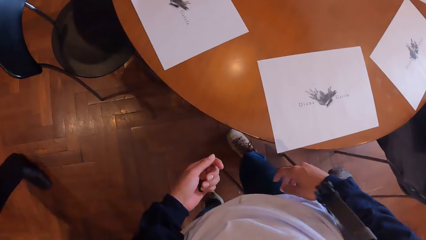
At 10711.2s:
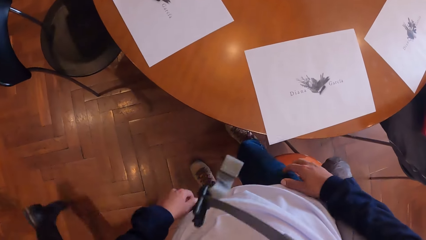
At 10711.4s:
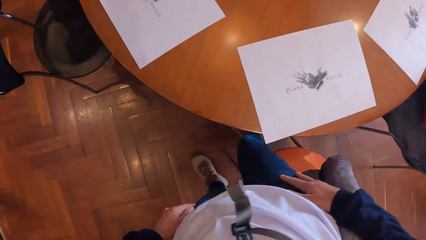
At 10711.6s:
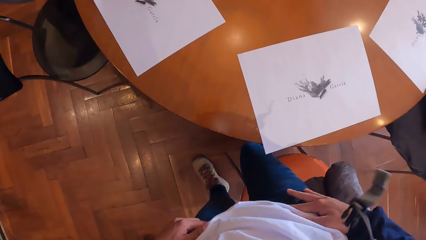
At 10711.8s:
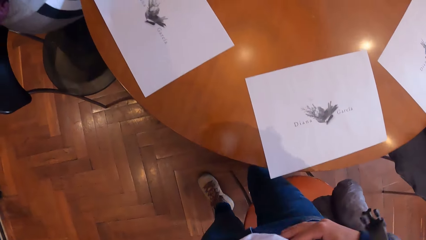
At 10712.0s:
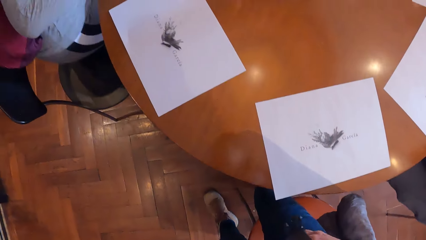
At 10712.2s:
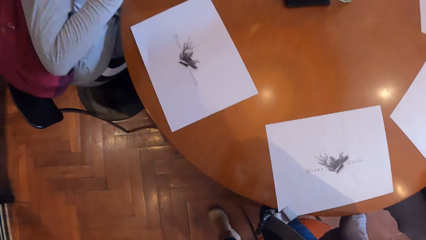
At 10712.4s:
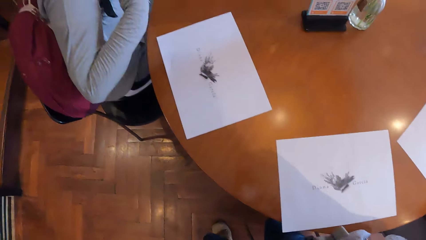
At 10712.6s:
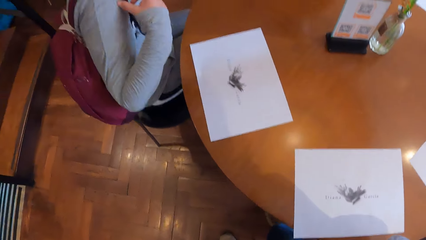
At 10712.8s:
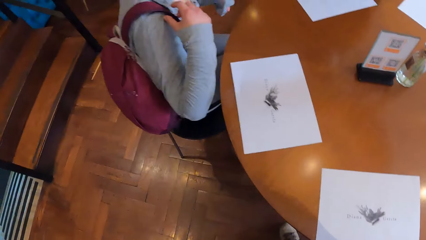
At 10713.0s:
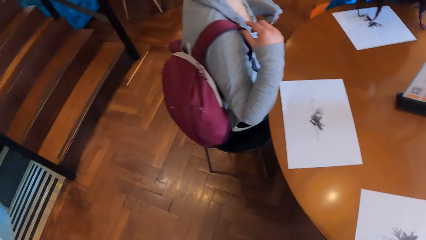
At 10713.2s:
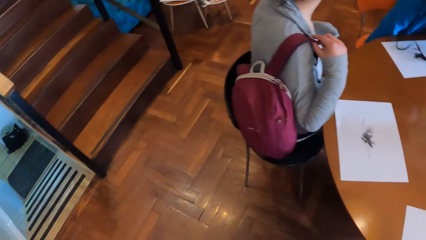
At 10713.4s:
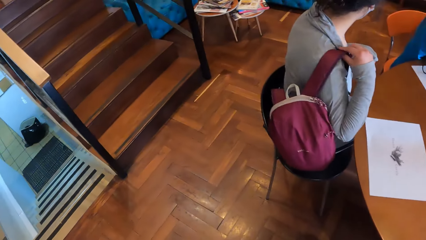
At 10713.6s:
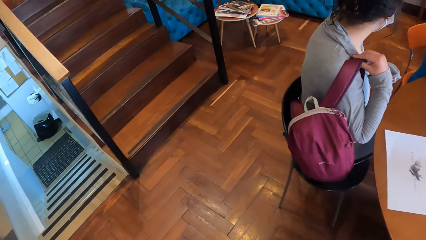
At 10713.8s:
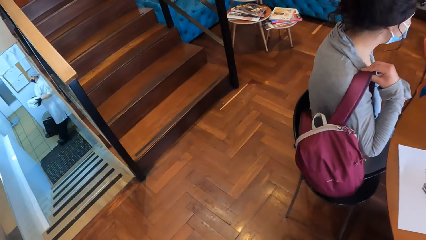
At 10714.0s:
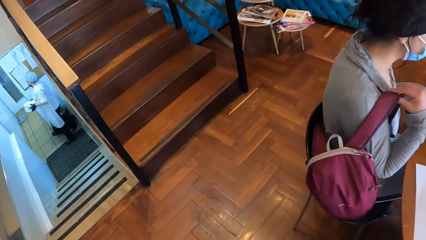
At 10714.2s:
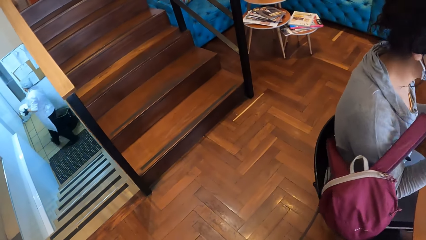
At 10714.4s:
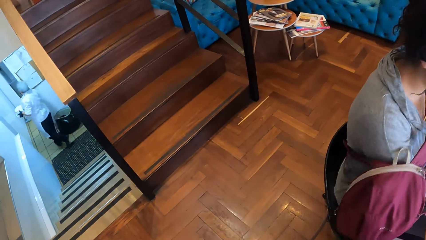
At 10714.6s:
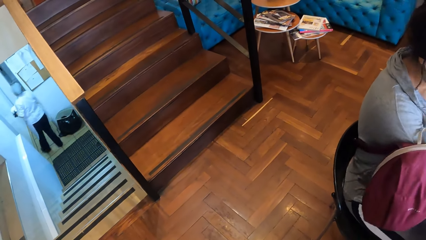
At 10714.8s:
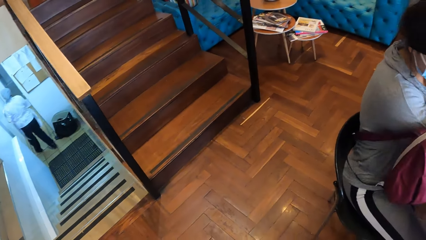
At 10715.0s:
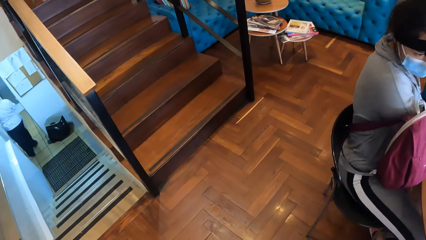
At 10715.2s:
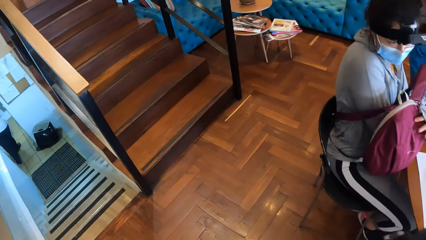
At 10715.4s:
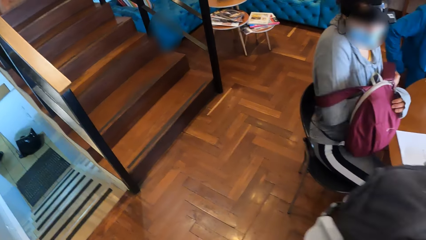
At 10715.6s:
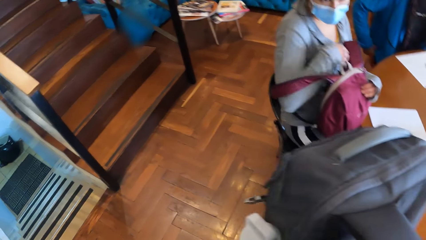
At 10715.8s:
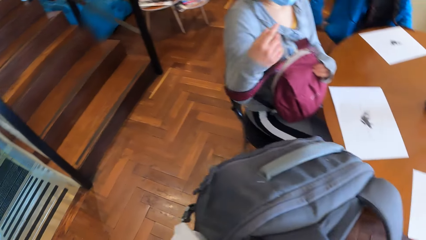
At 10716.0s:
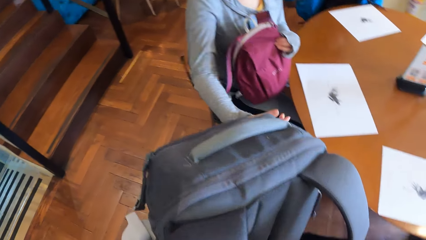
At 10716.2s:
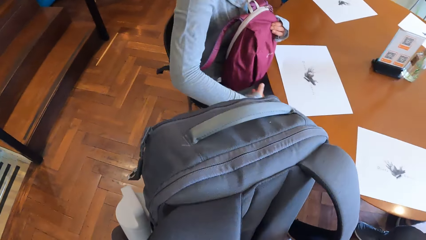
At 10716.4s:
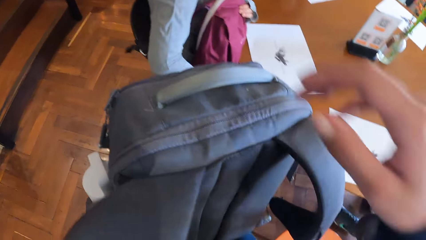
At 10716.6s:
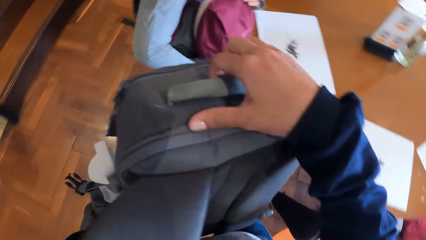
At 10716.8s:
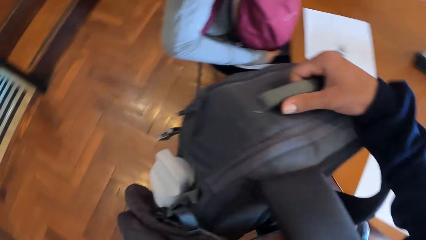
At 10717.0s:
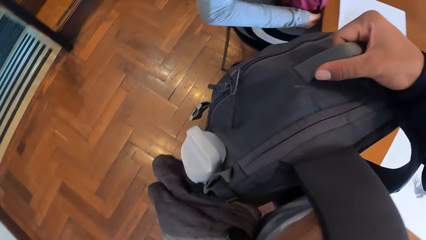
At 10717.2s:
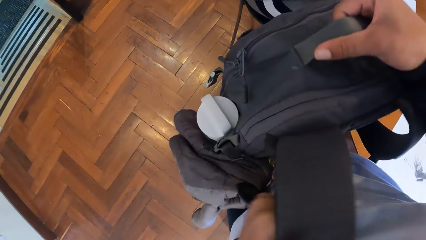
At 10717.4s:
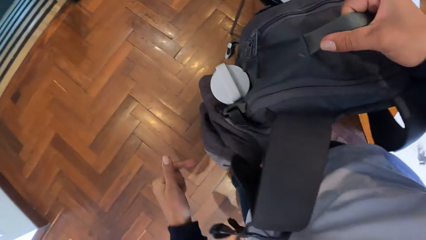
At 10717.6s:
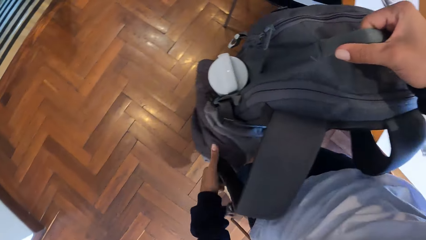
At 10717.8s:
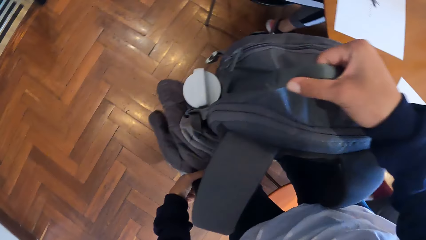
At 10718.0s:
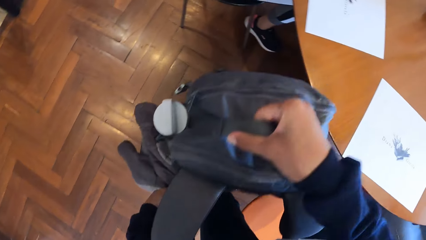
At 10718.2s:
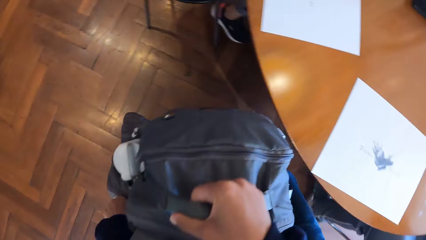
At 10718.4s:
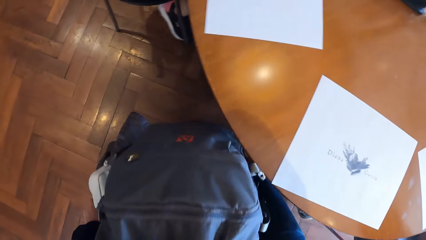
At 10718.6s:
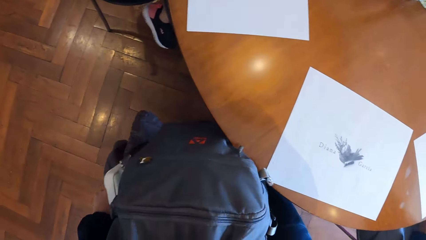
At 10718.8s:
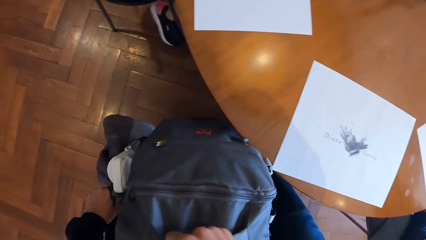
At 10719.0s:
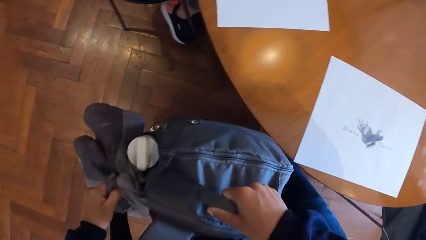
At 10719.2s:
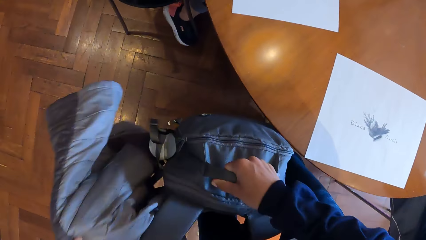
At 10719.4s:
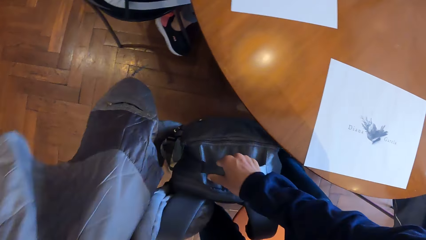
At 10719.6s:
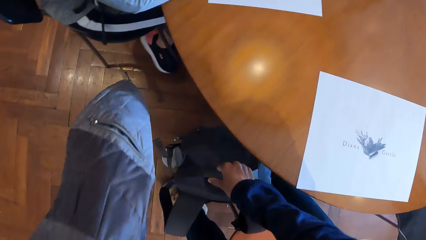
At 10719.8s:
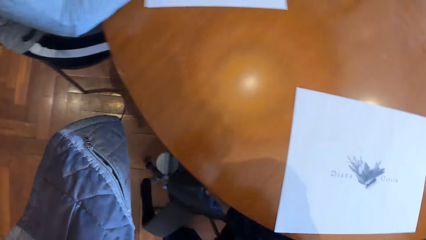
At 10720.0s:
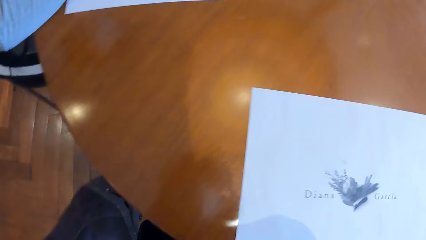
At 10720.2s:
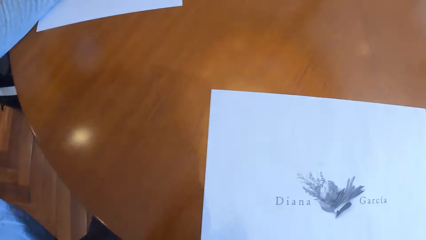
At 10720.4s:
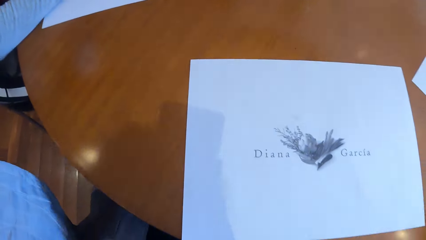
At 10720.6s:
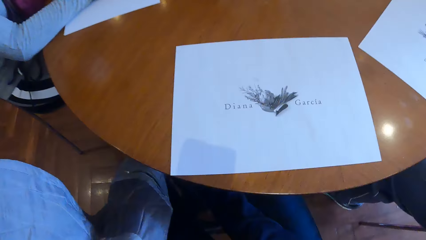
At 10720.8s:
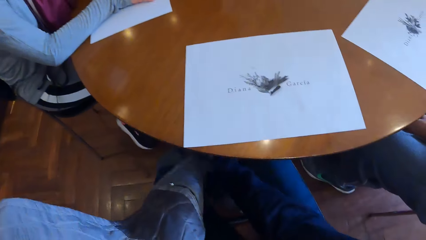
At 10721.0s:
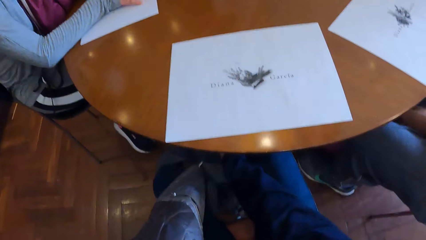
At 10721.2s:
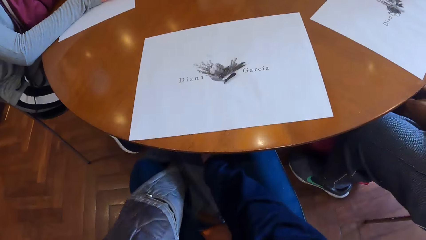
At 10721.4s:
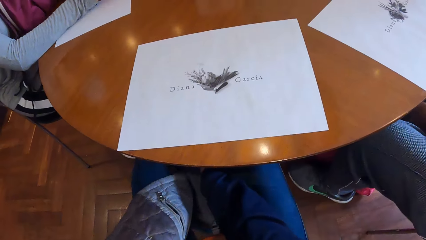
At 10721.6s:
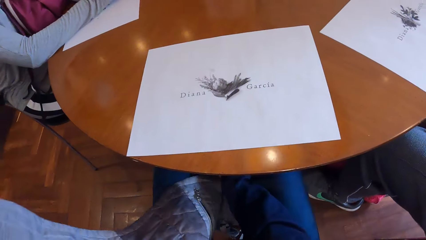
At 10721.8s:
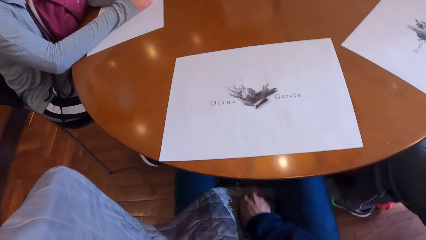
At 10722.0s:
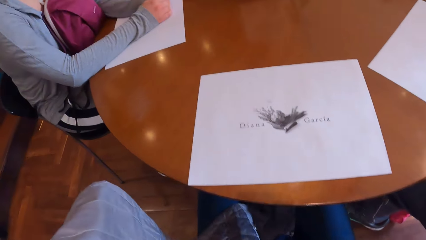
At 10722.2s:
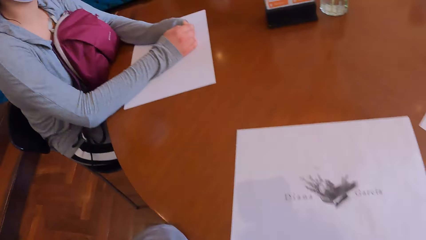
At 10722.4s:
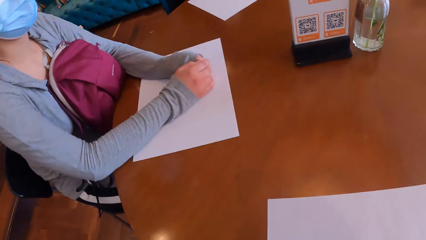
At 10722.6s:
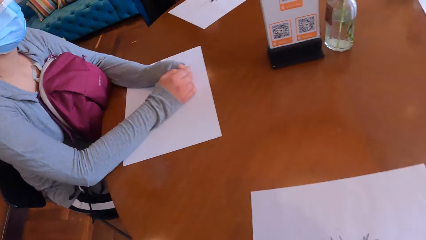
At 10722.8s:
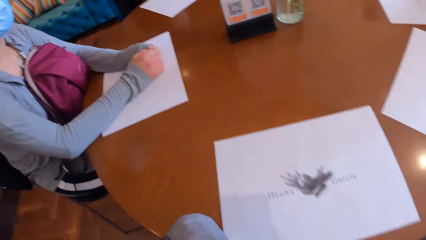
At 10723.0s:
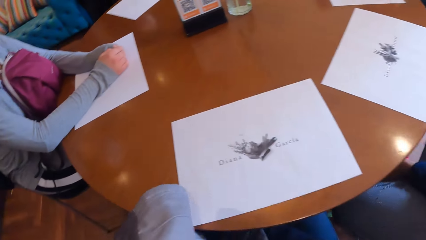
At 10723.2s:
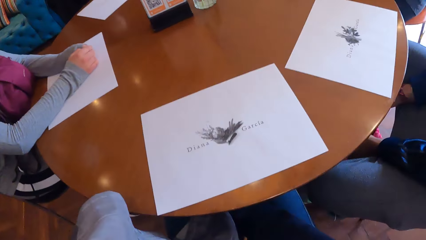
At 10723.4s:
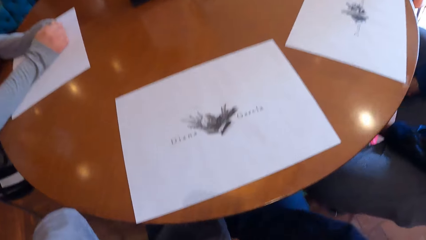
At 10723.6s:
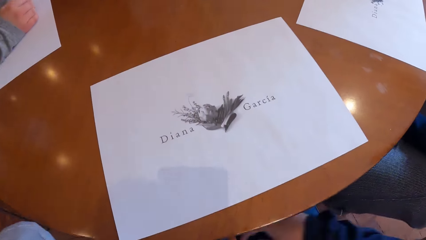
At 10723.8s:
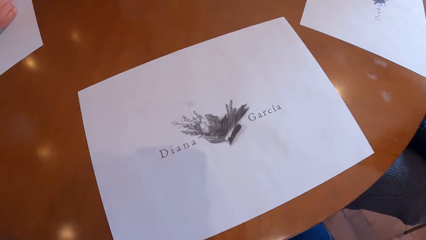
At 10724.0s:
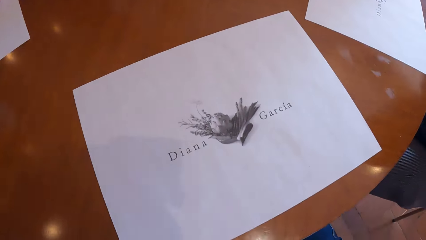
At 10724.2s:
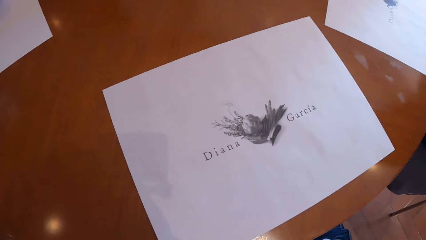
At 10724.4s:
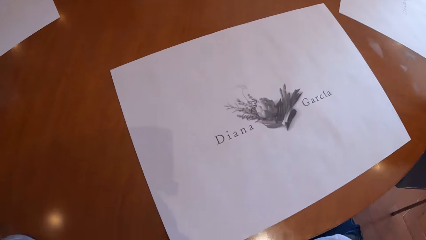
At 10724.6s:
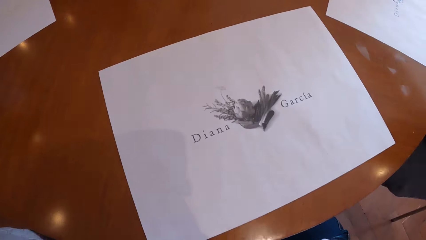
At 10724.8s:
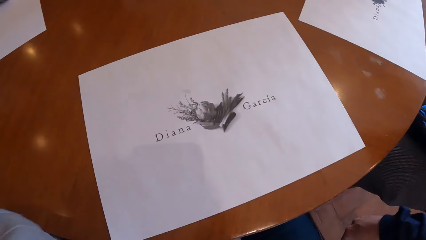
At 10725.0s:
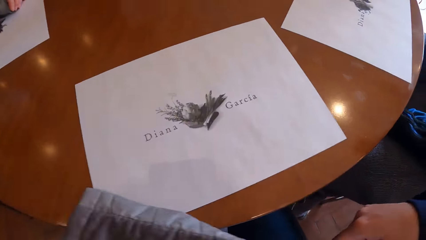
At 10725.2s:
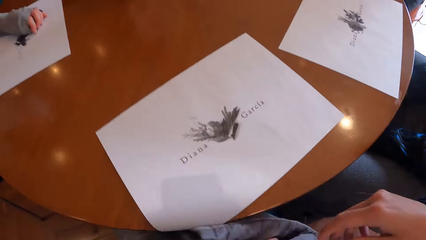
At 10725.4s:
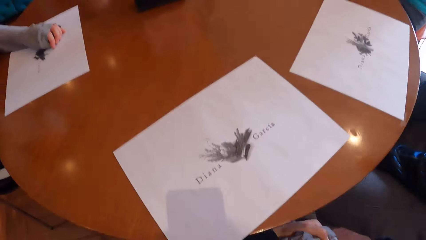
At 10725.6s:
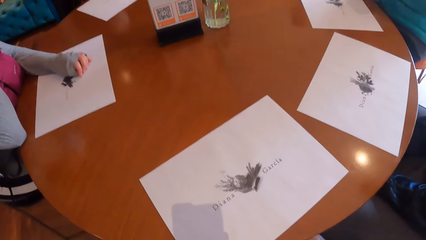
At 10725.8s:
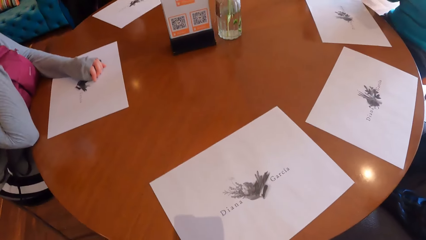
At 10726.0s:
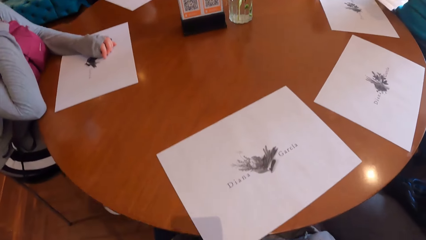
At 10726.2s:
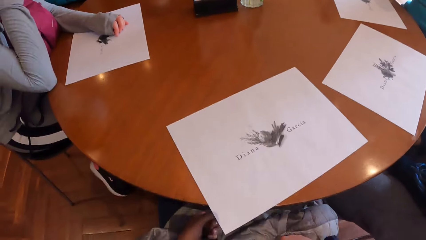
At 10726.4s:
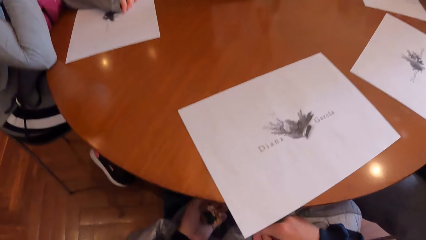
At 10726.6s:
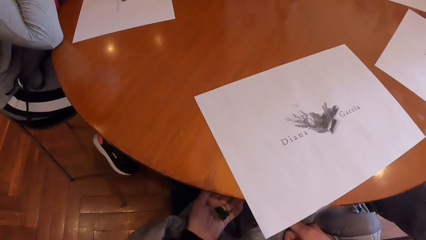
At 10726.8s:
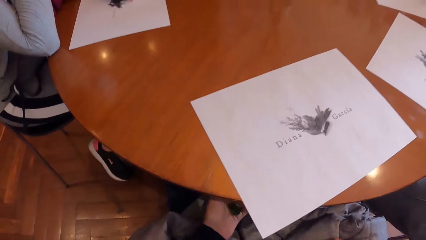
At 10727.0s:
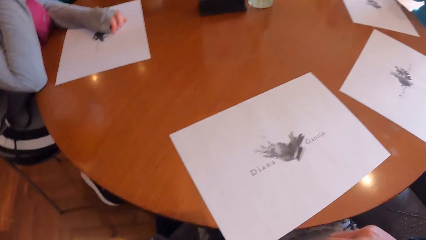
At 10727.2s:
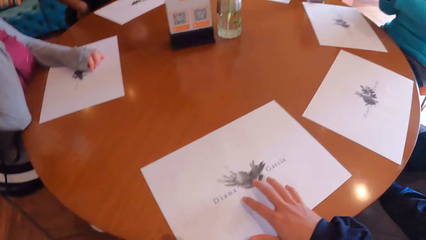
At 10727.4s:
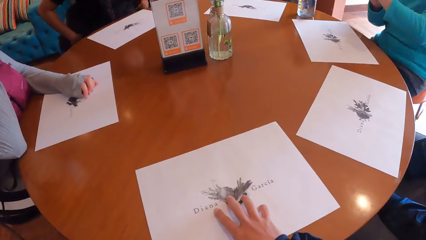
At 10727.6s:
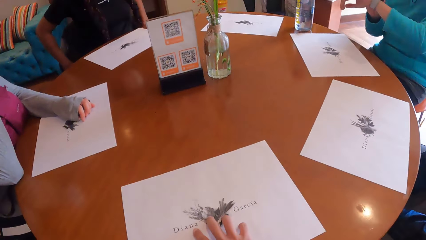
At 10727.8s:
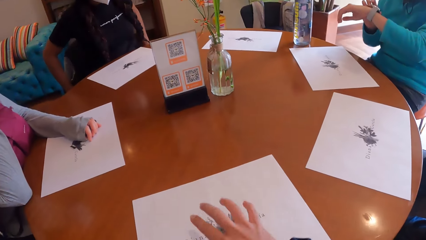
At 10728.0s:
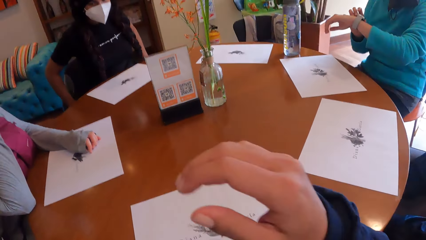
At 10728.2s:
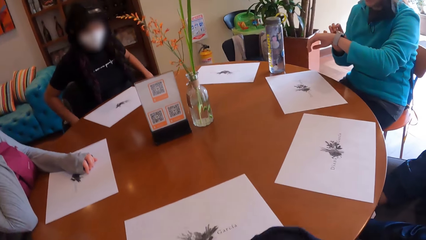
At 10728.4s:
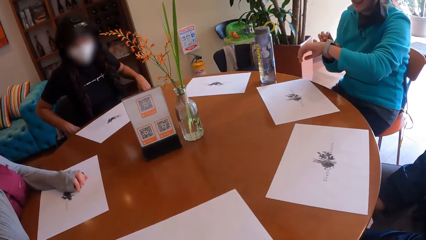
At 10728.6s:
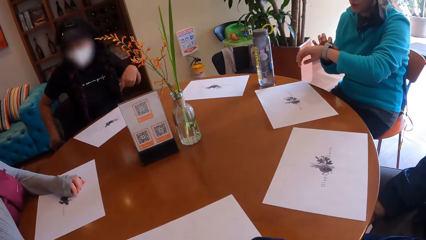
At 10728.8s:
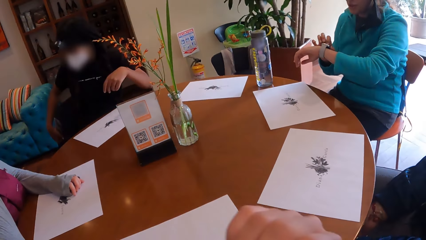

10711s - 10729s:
The camera wearer looks around. A woman pulls a bag with her right hand. The camera wearer drops a bag on the ground with her right hand. She sits down. She picks up a jacket from the bag with her left hand. She stares around. She adjusts a paper on a table with her right hand. She touches her face with a hand.
